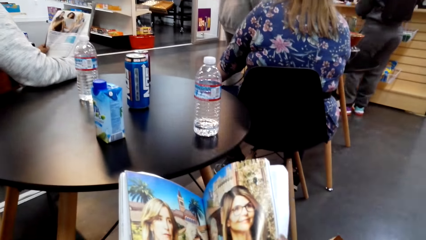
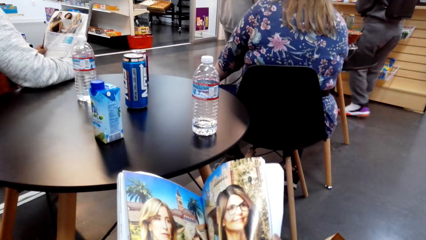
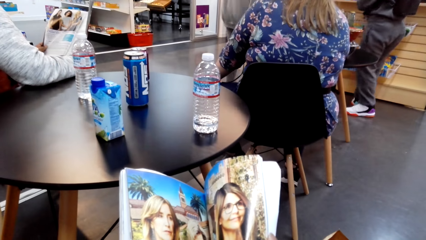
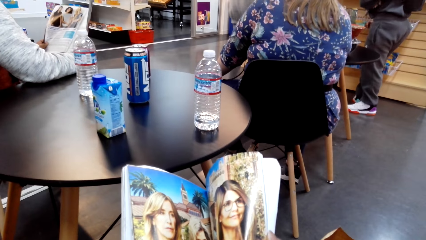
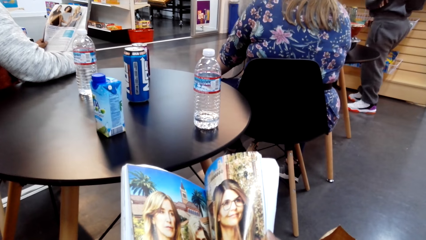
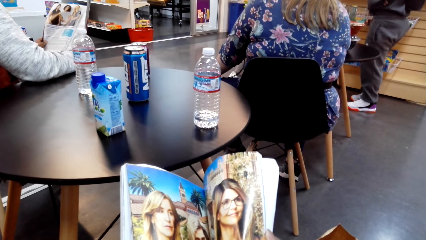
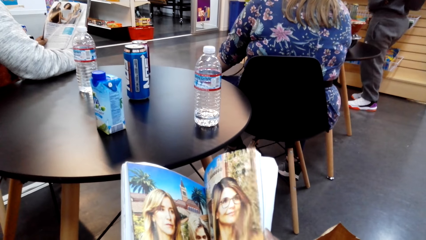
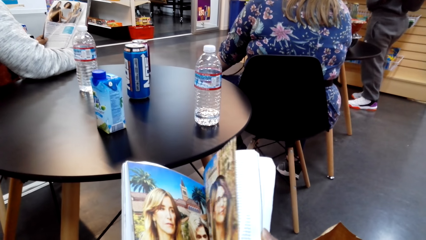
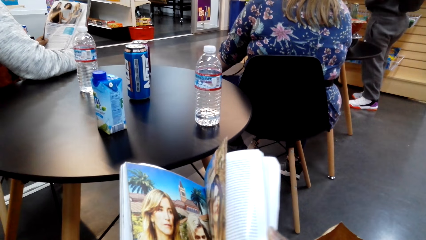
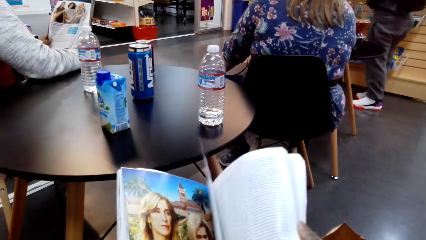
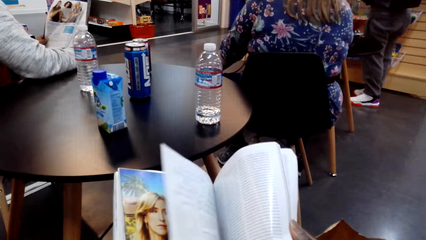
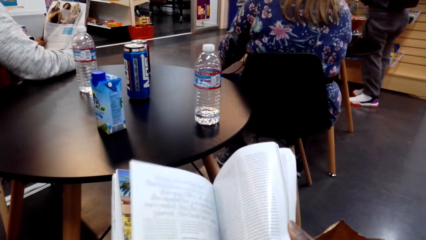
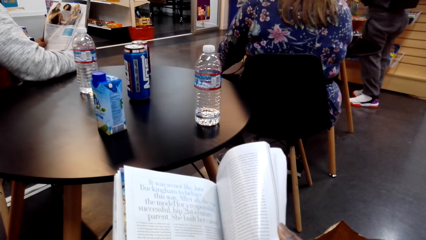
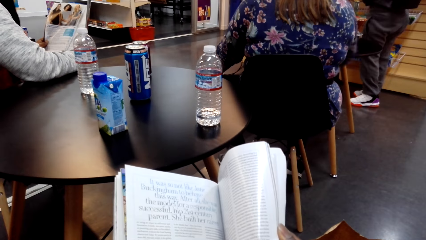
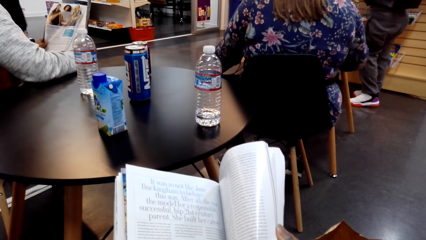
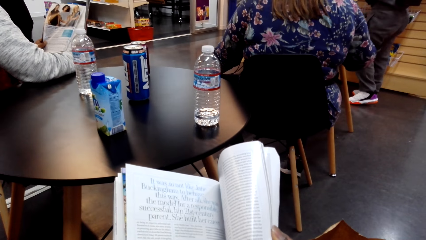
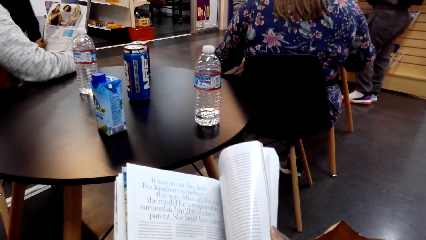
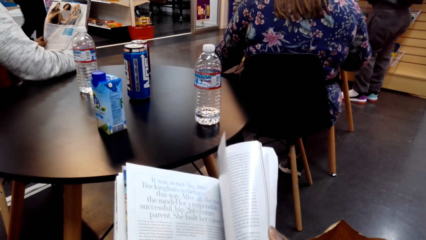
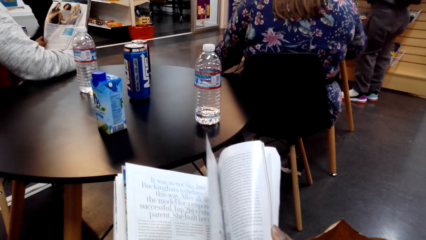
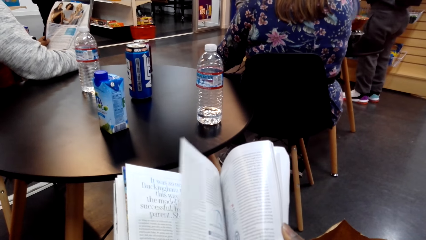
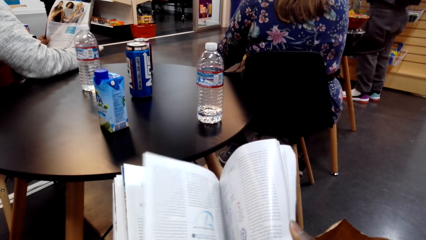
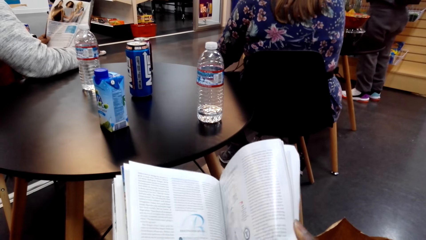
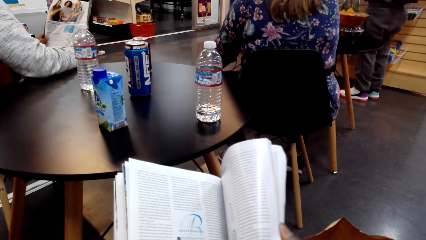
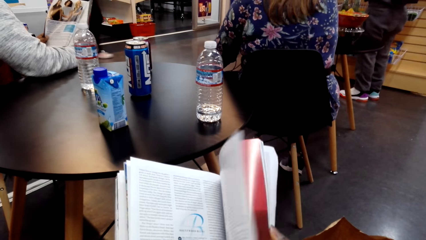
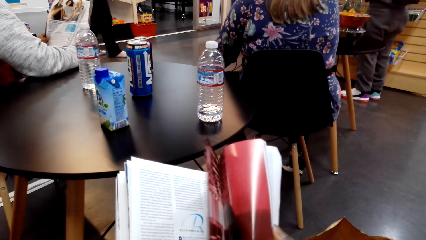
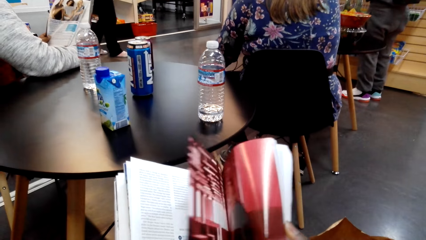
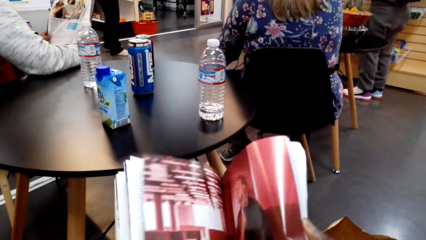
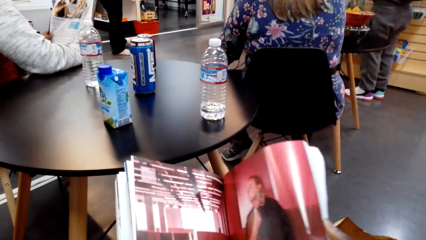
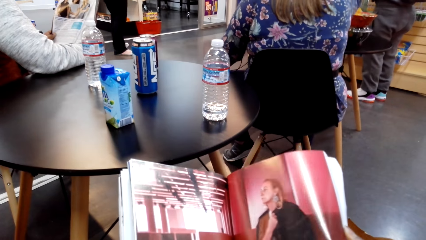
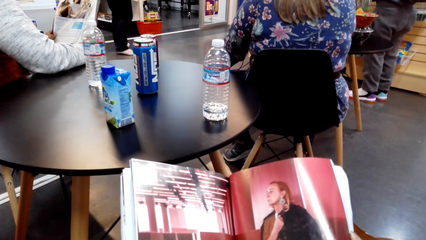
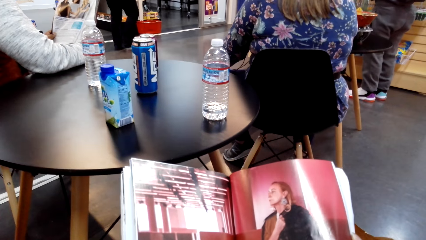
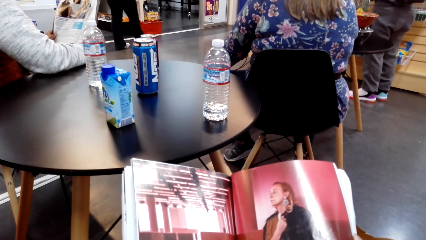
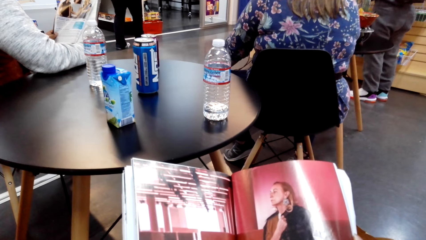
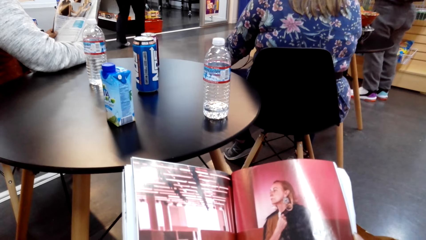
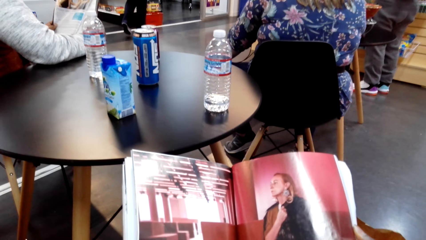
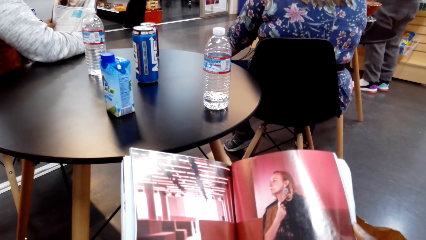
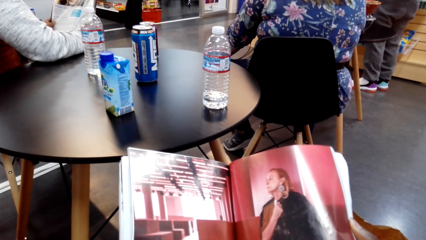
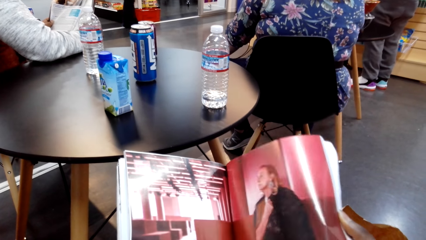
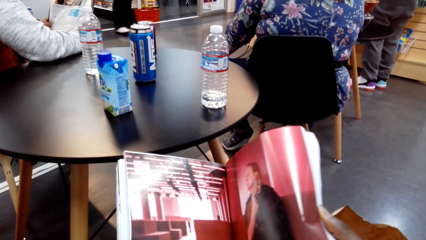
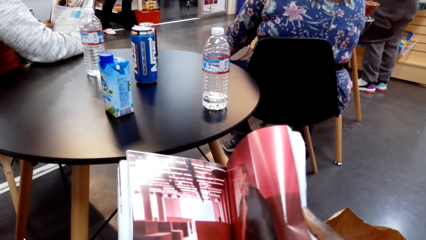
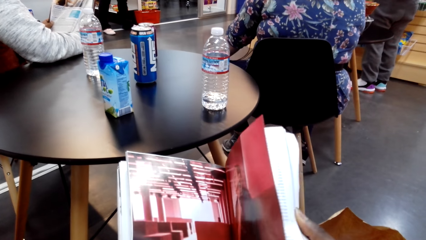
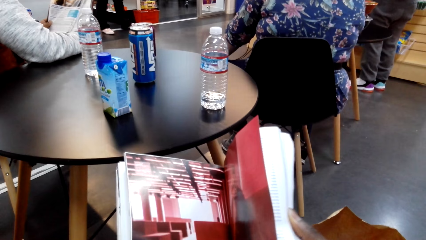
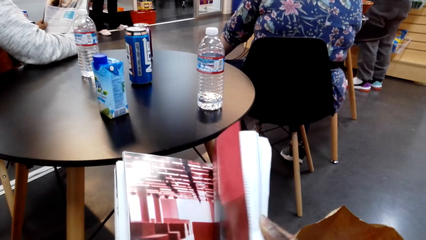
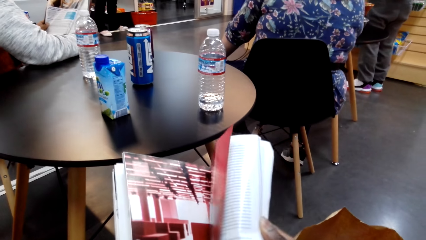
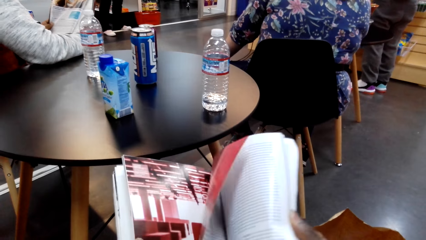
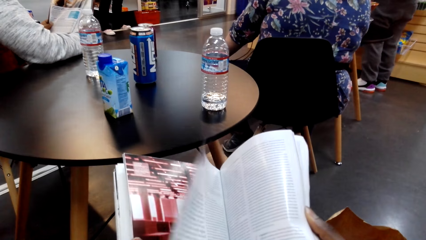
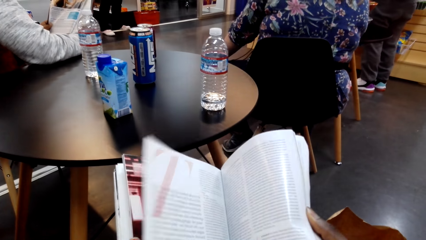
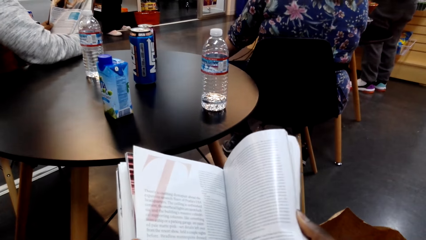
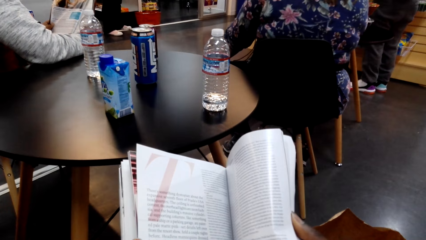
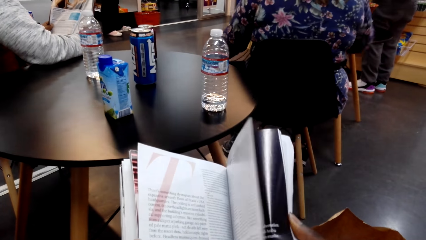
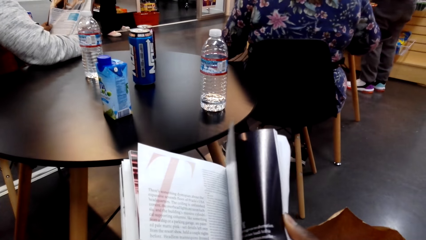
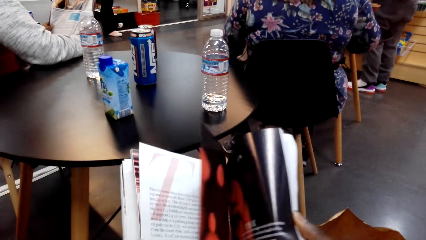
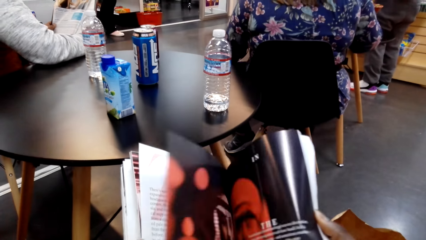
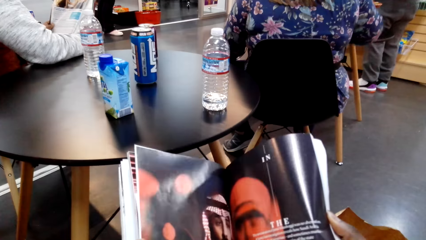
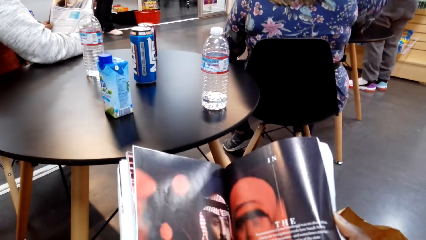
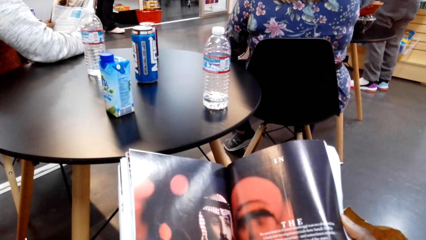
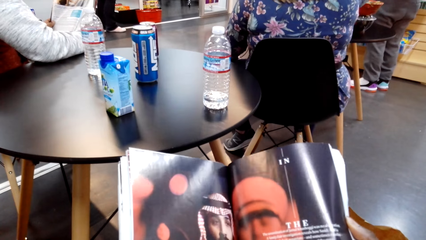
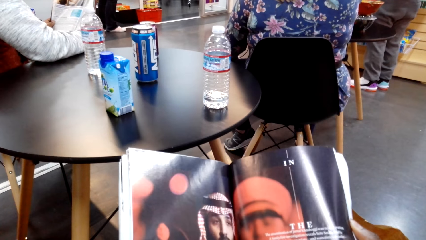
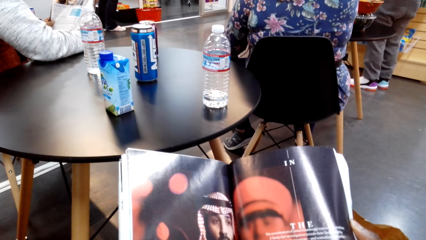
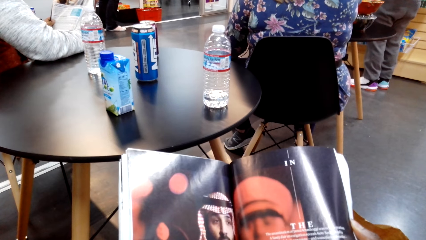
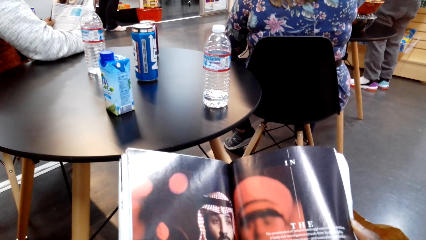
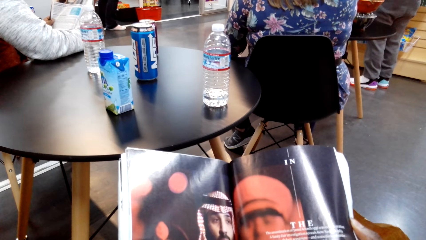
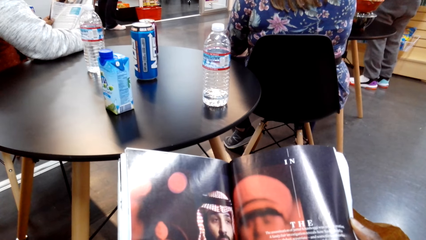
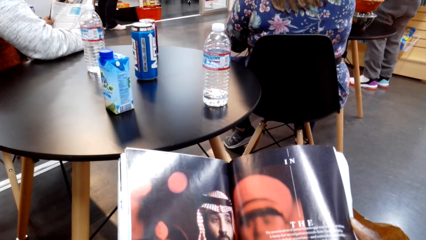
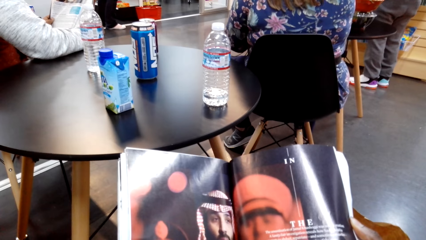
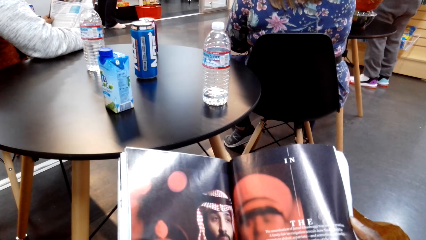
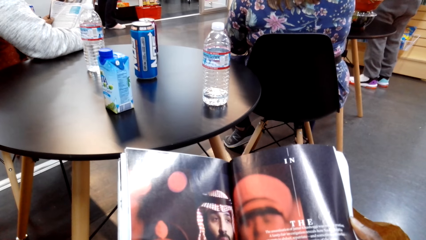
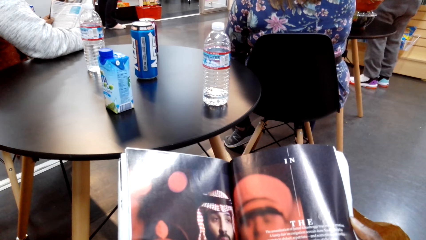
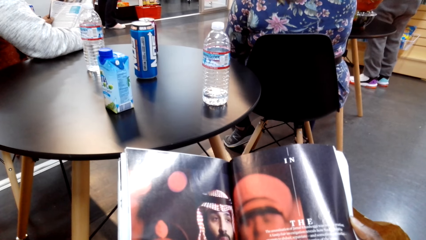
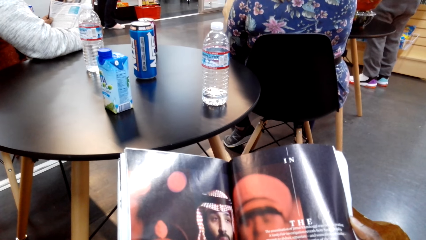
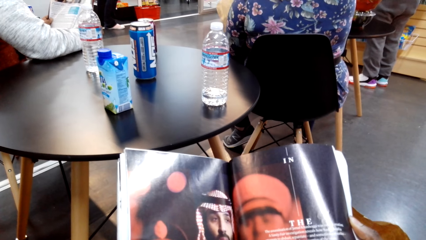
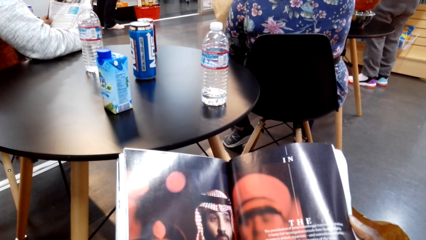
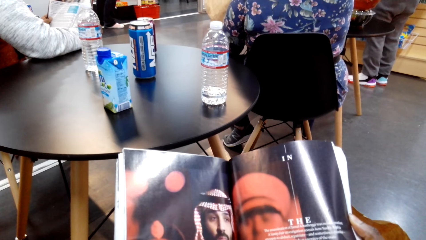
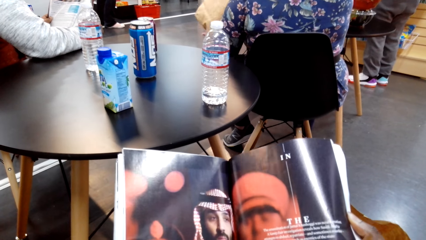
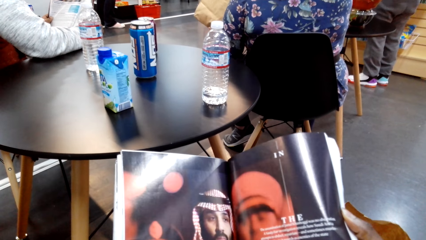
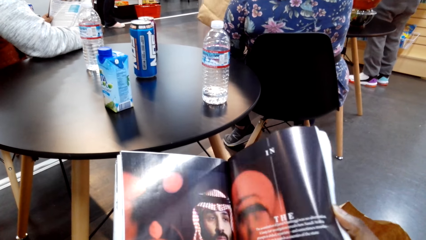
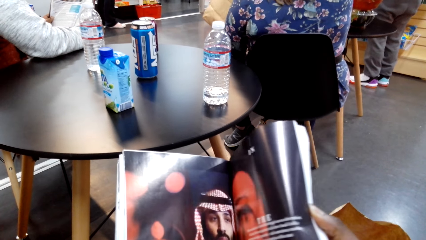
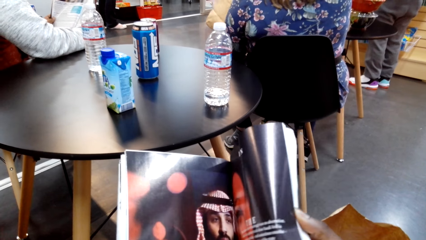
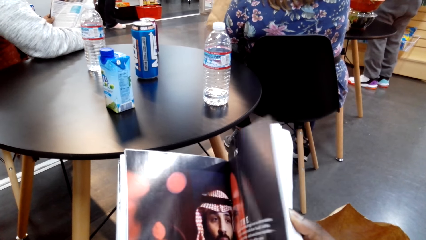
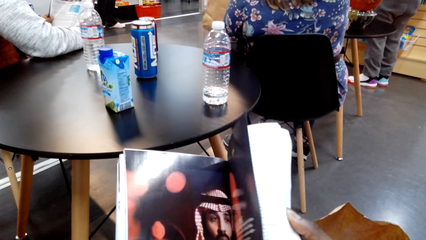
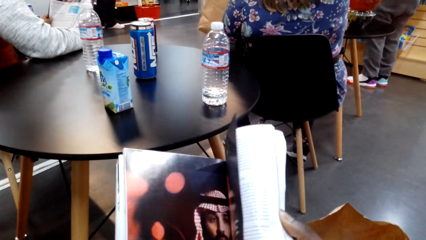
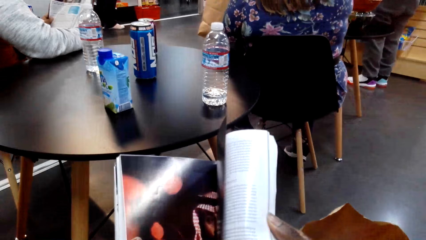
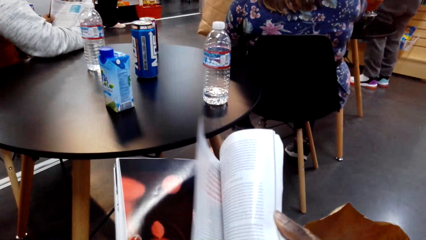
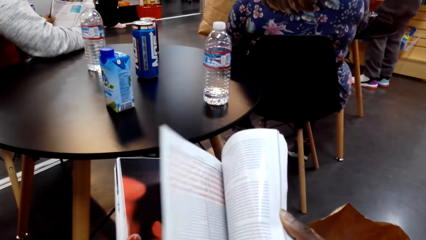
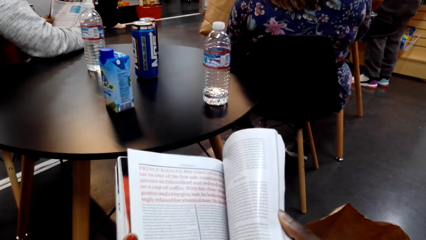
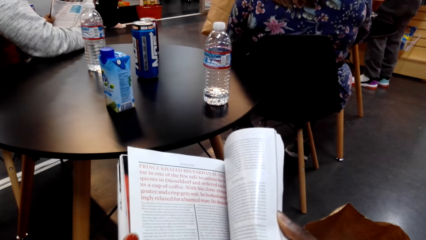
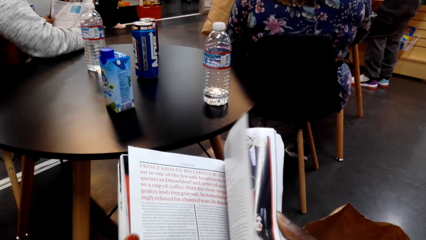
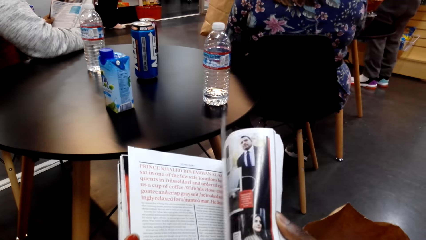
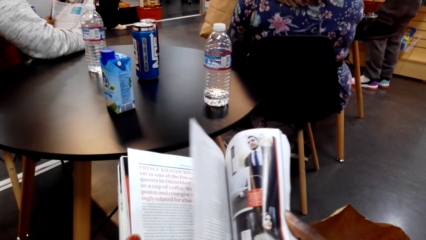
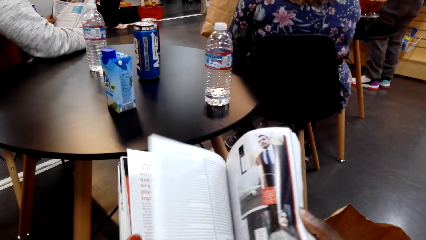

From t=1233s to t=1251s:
The camera wearer turns the page of the magazine. They read the magazine. They turn the page of the magazine. They read the magazine. They turn the page of the magazine. They read the magazine. They turn the page of the magazine. They read the magazine. They turn the page of the magazine. They read the magazine. They turn the page of the magazine. They read the magazine.
